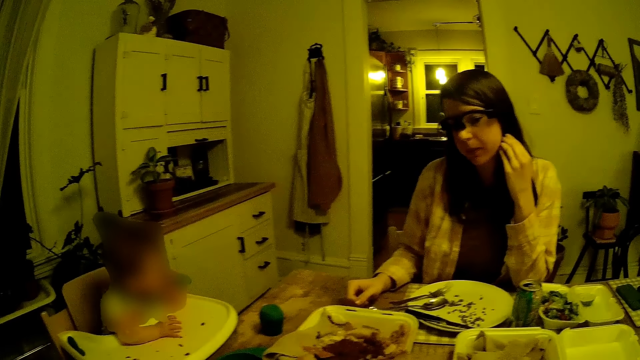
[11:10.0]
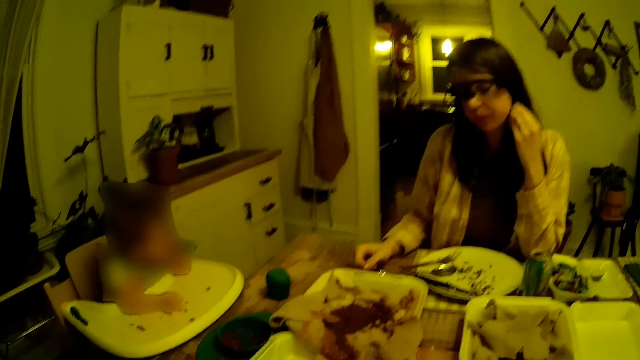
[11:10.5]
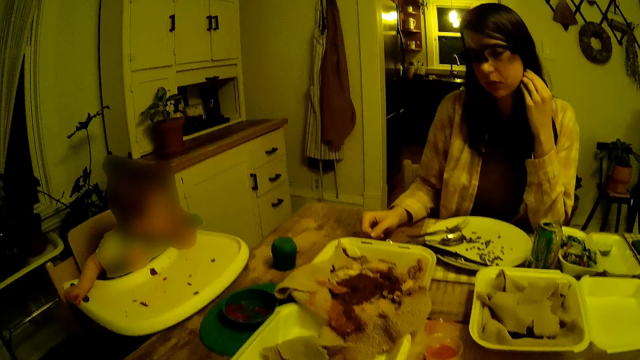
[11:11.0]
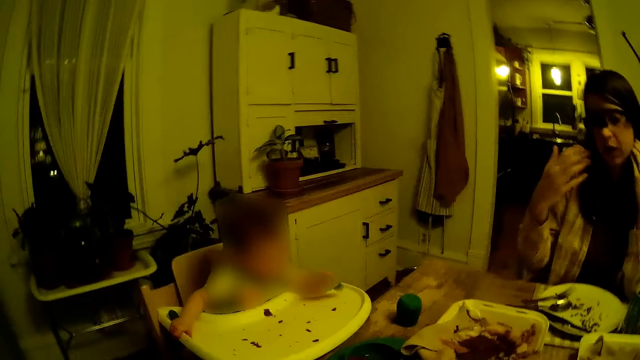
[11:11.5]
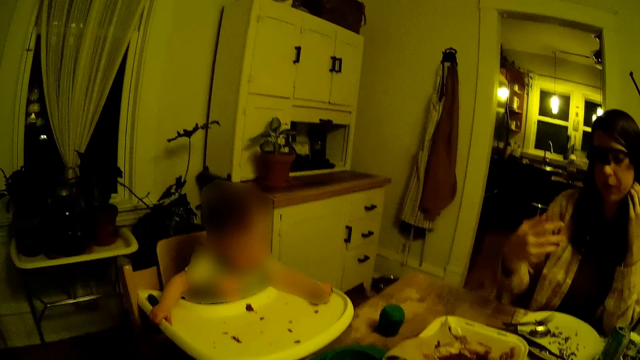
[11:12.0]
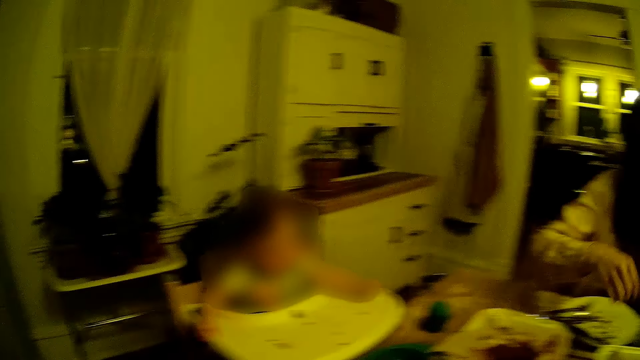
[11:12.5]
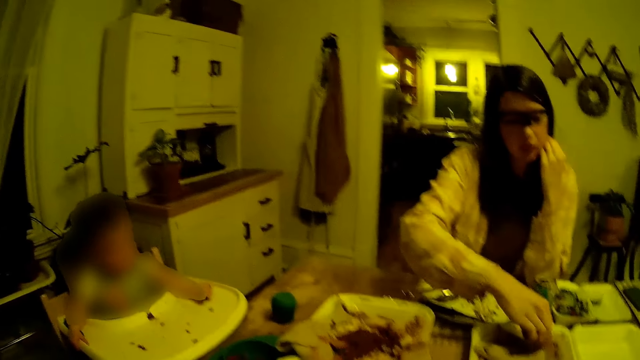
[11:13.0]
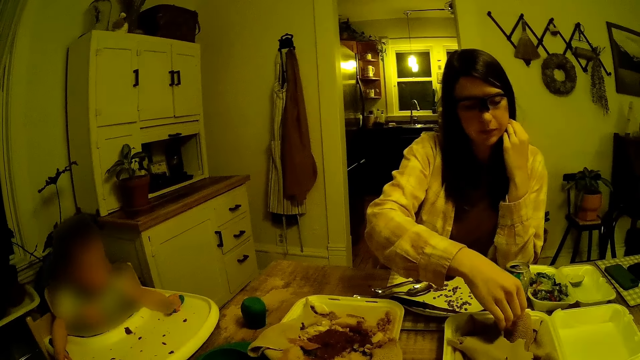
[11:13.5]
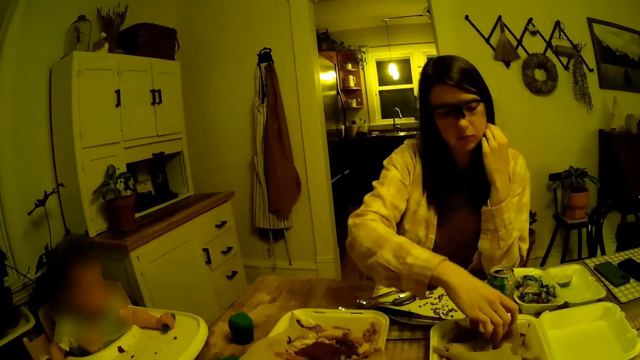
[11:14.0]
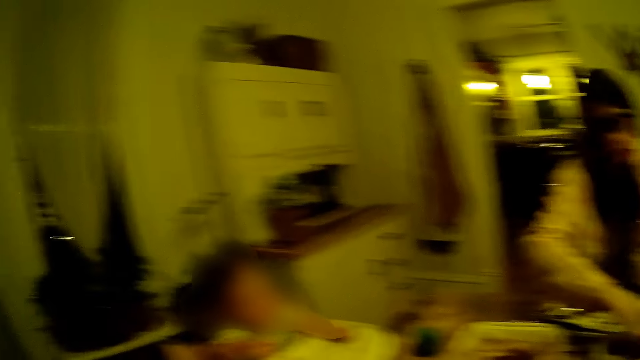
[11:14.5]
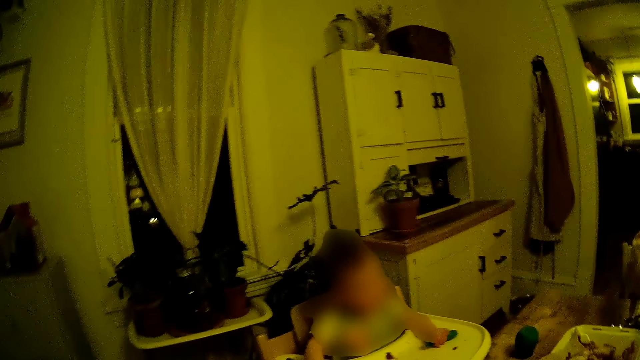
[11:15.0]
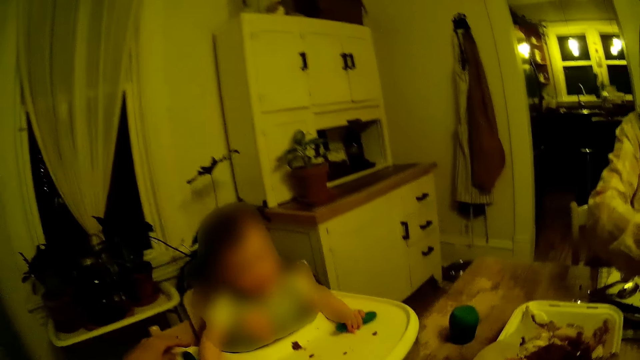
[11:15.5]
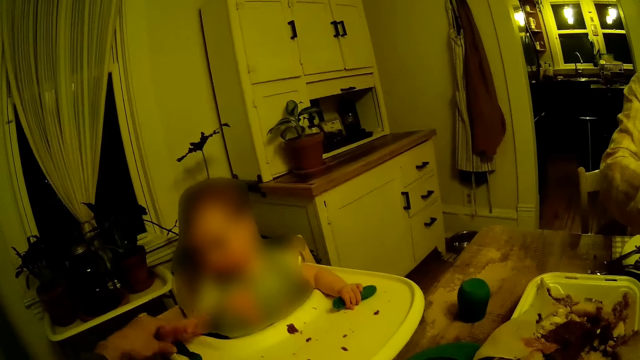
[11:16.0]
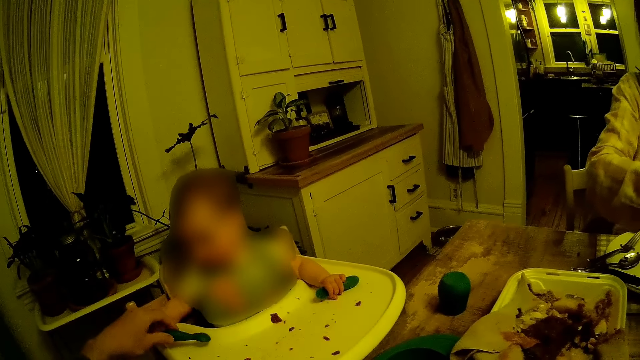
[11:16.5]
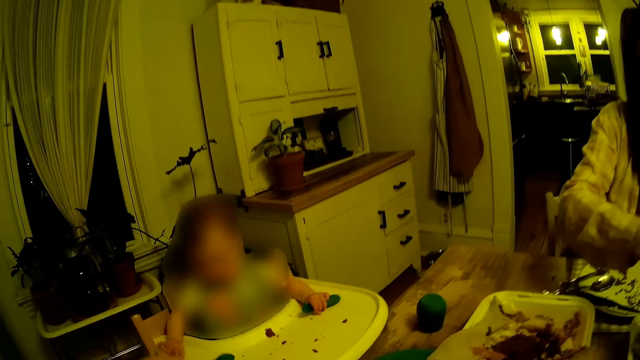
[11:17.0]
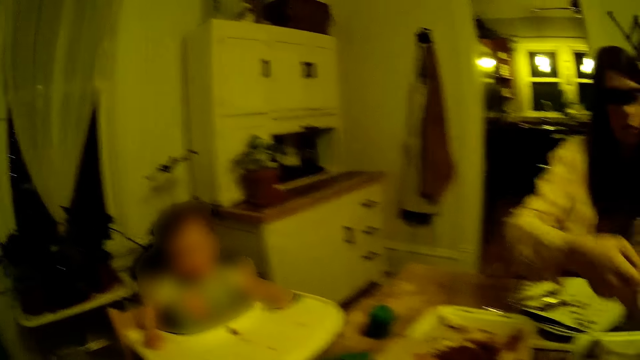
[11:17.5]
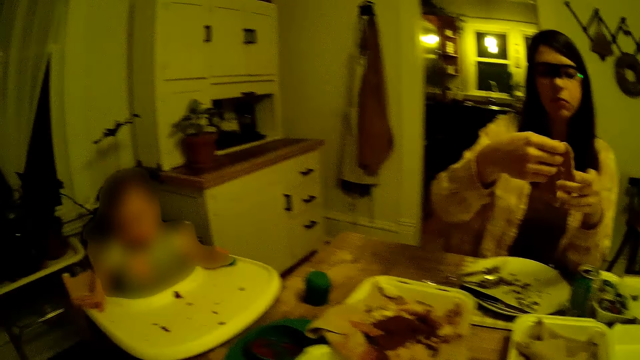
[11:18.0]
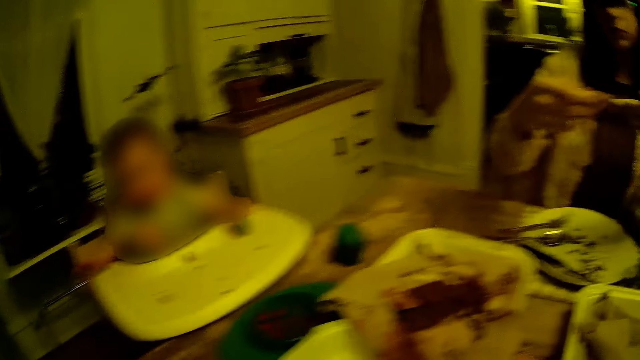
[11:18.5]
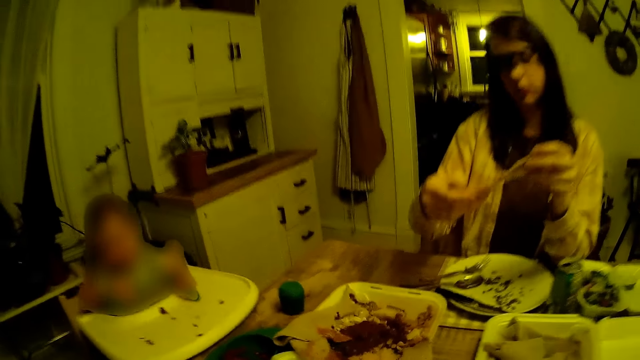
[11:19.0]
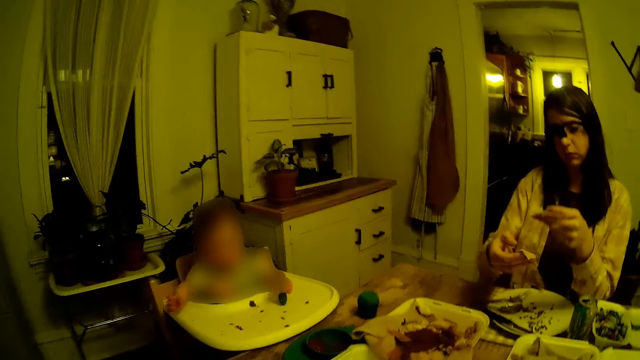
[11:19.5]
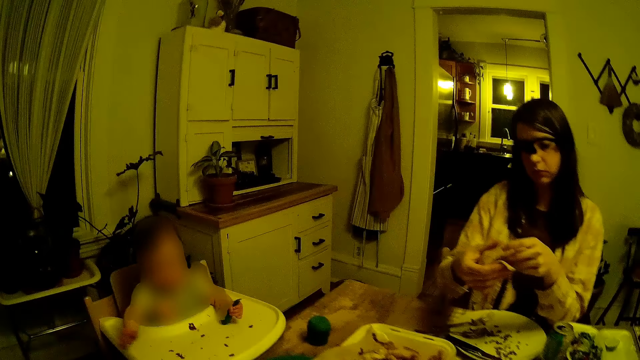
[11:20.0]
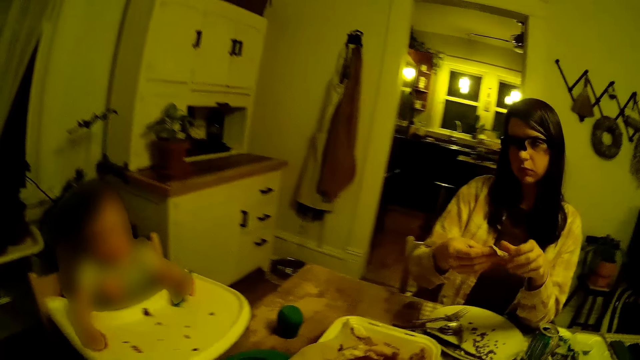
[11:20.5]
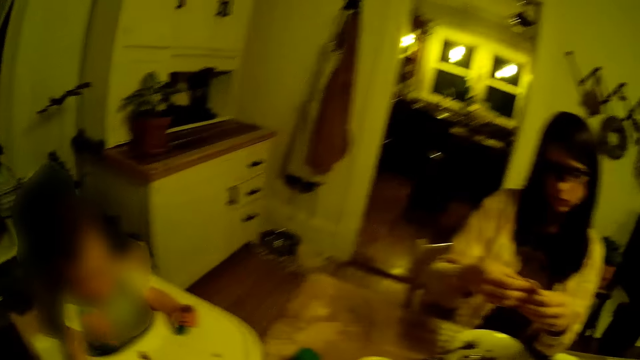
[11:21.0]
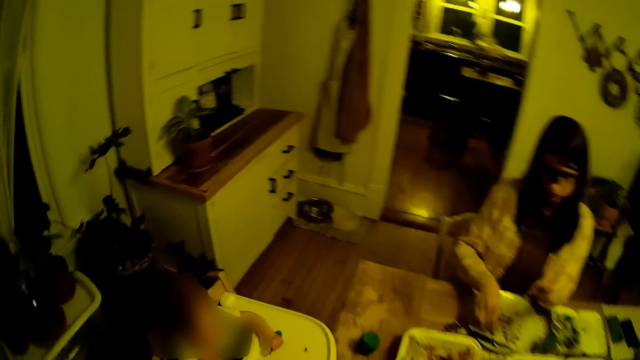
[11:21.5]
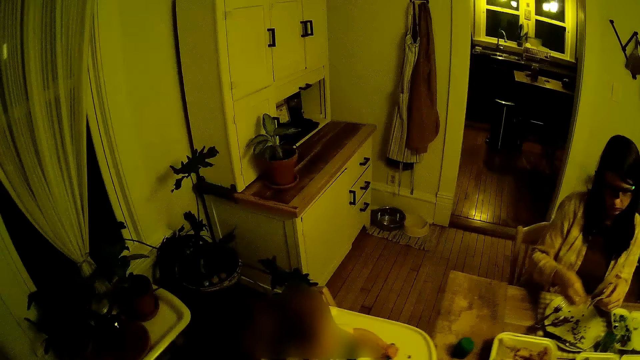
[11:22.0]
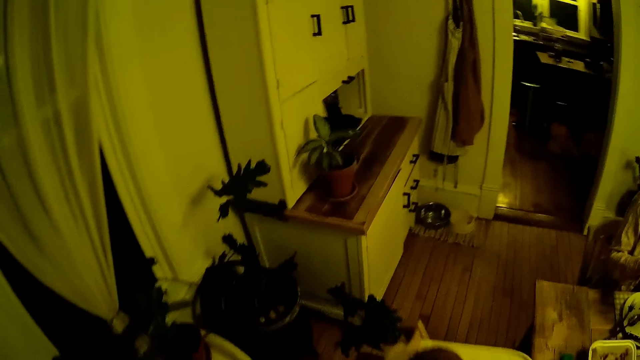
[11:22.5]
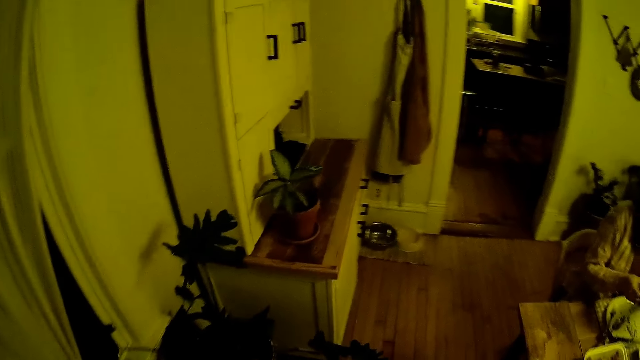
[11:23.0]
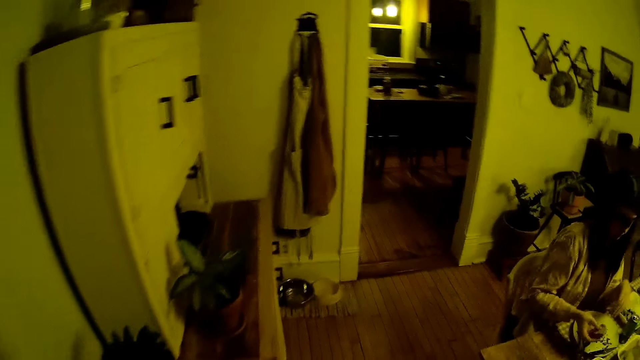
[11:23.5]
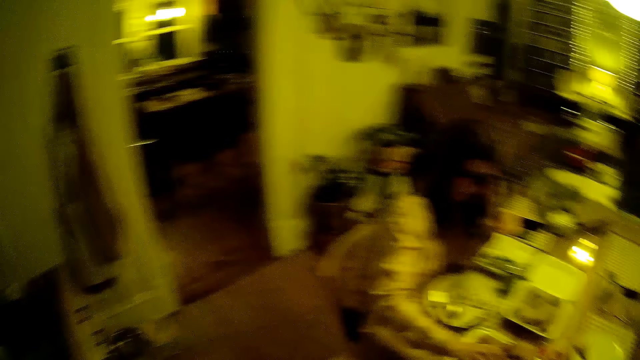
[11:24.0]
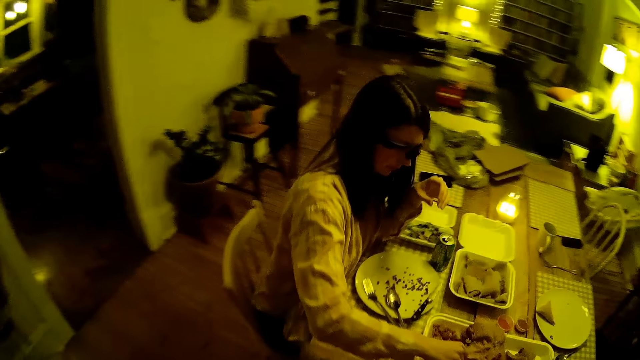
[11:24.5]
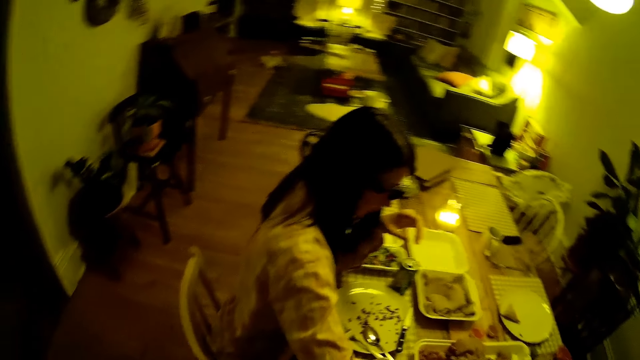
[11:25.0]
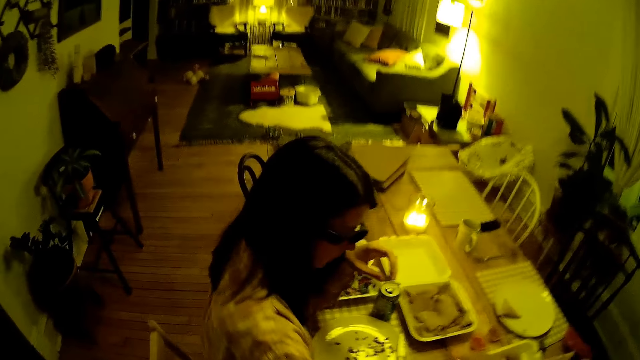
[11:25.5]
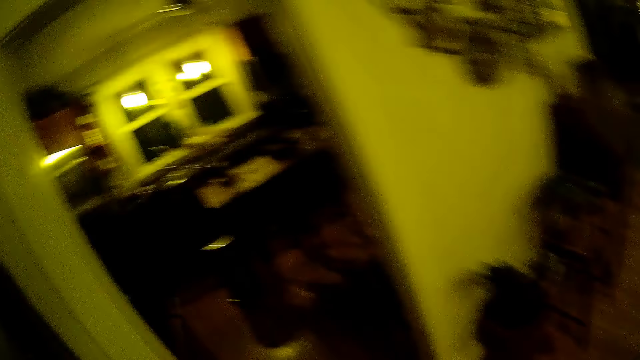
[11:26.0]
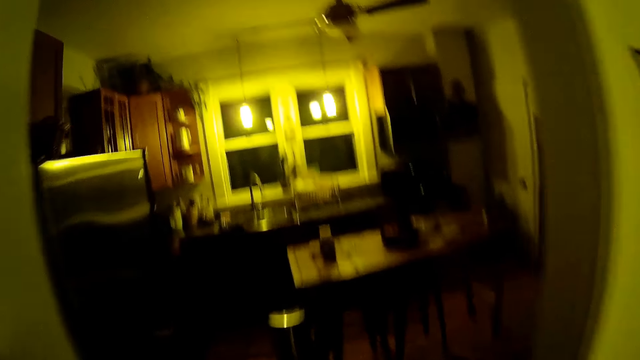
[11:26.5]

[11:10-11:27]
A woman lifts up the hand and takes something. The camera wearer collects the spoon from the baby's tray with his left hand. The woman picks up a crepe from a tray with her right hand. The baby plays around. The woman holds something. The camera wearer moves around the room.

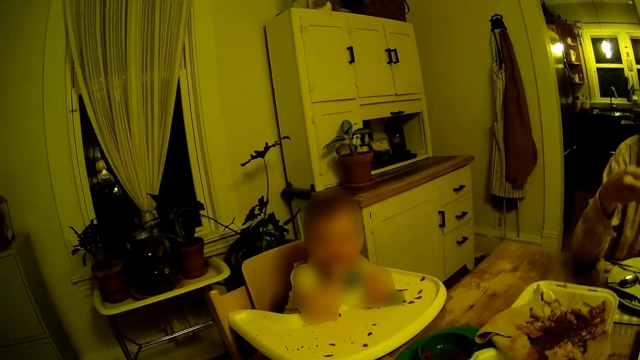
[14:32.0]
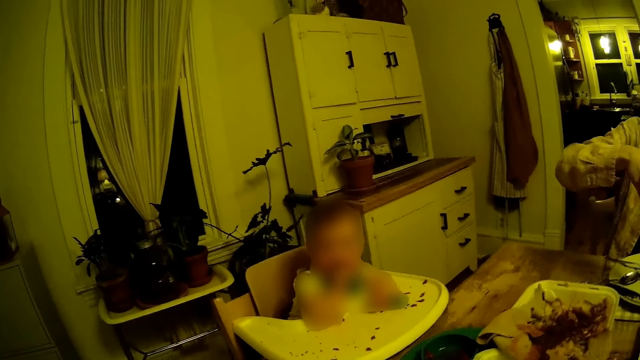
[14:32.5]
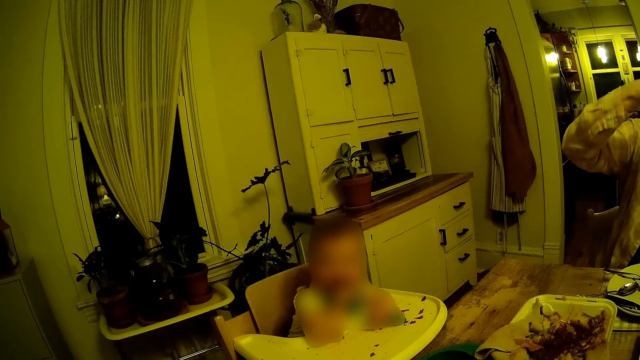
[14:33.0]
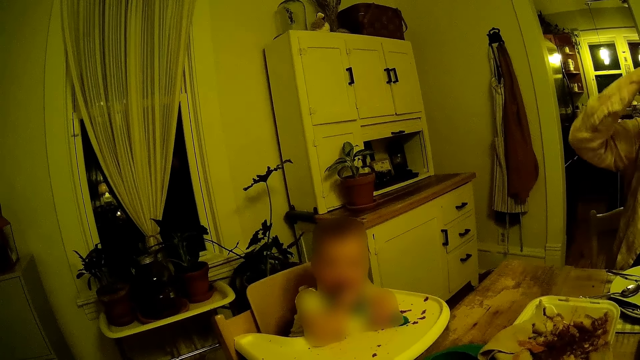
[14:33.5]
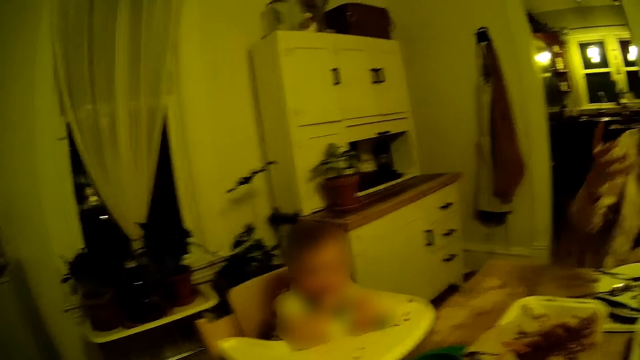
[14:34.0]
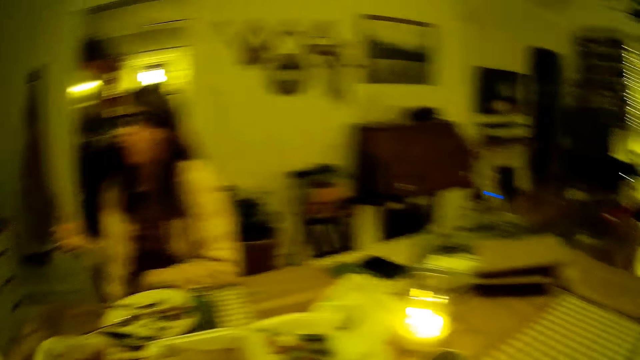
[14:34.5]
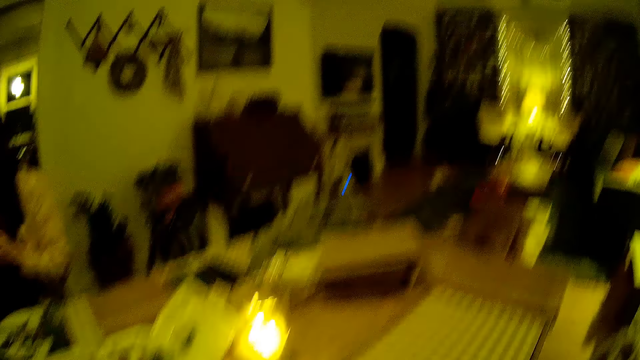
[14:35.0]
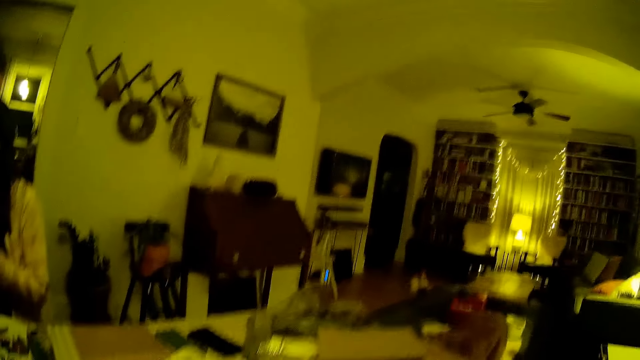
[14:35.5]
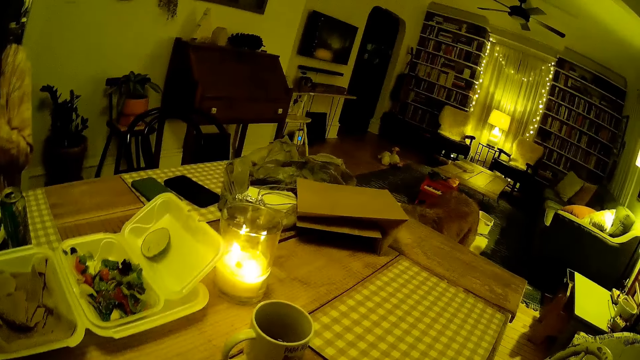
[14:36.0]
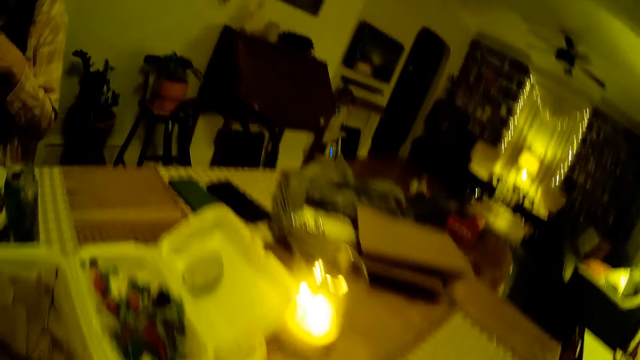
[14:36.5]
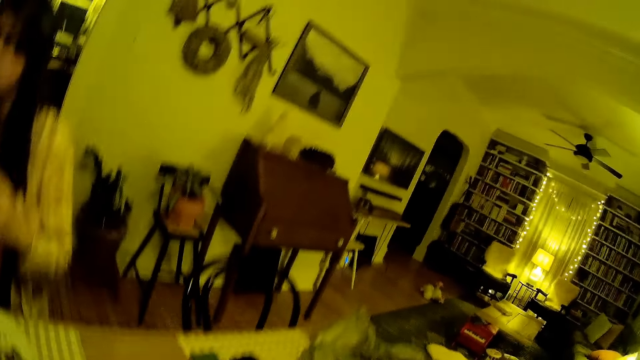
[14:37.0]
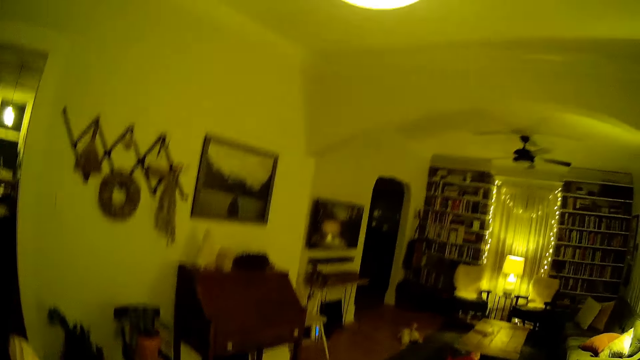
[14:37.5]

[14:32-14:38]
A person eats the food.
